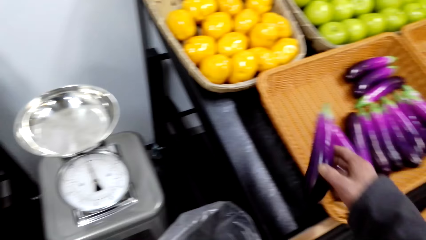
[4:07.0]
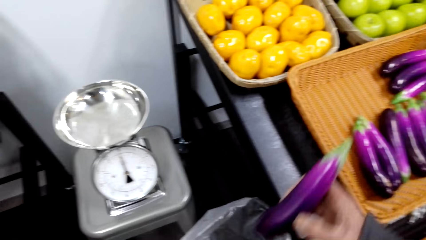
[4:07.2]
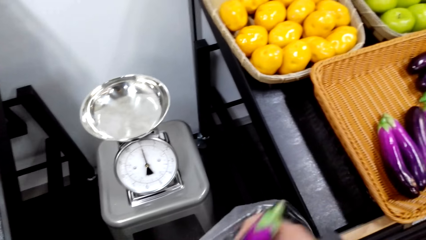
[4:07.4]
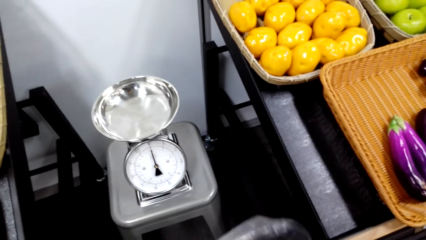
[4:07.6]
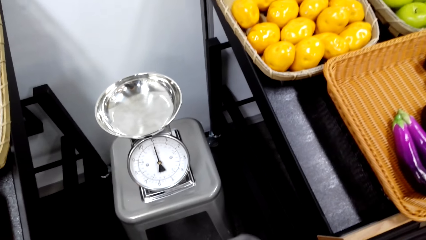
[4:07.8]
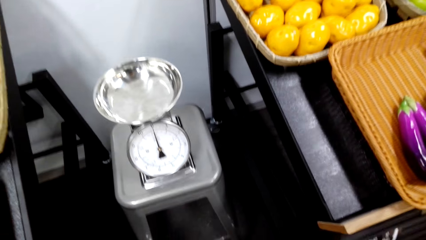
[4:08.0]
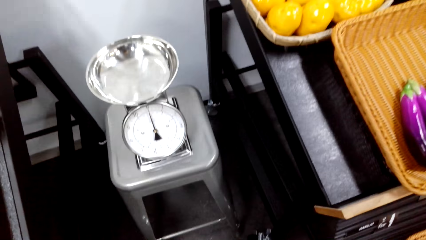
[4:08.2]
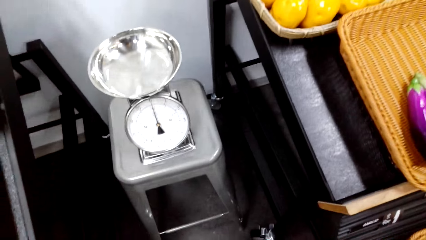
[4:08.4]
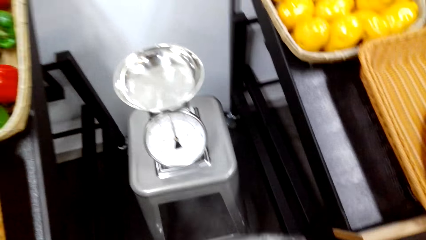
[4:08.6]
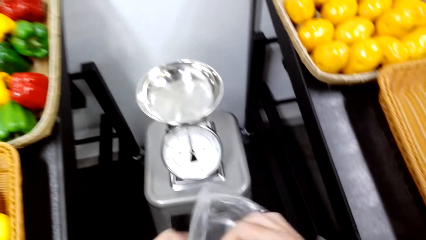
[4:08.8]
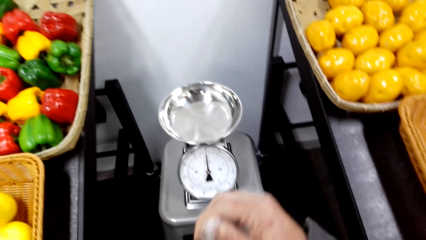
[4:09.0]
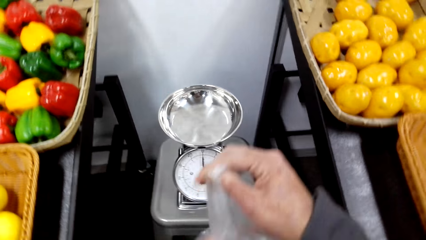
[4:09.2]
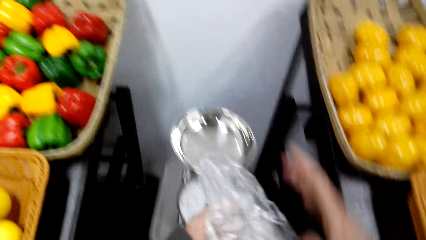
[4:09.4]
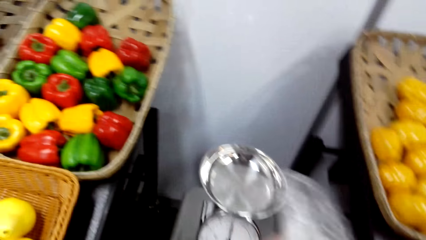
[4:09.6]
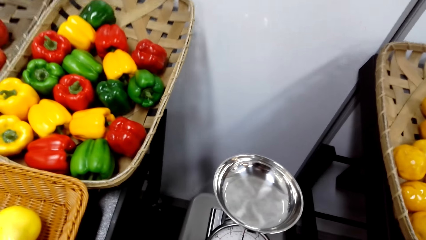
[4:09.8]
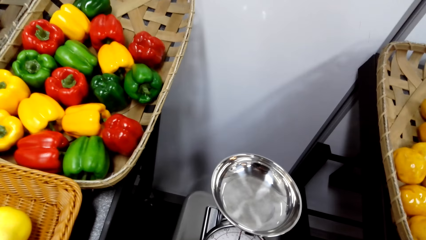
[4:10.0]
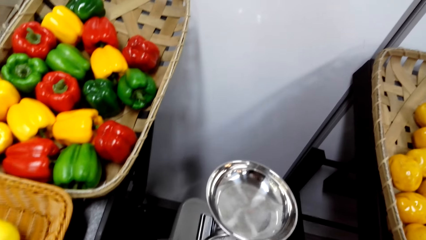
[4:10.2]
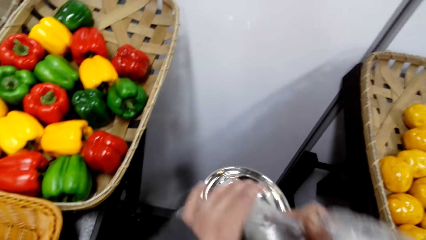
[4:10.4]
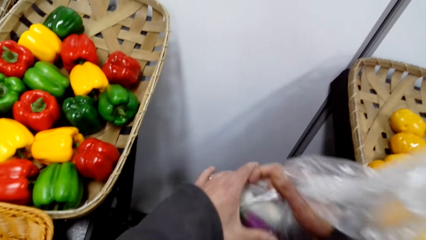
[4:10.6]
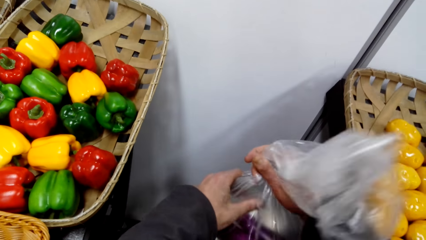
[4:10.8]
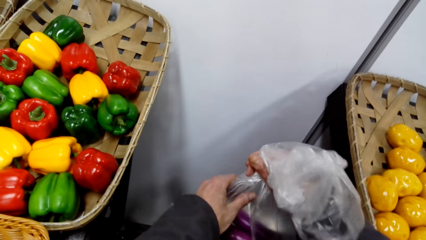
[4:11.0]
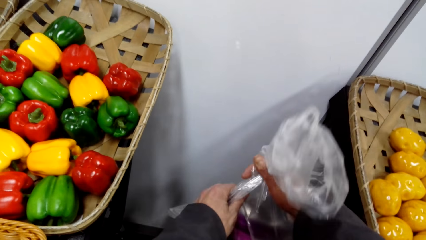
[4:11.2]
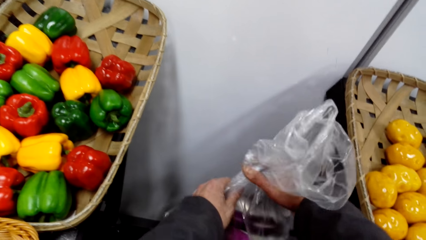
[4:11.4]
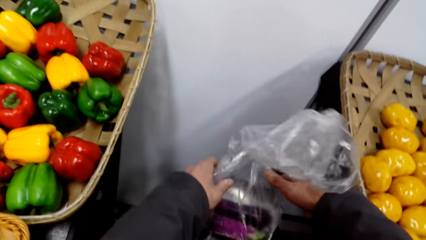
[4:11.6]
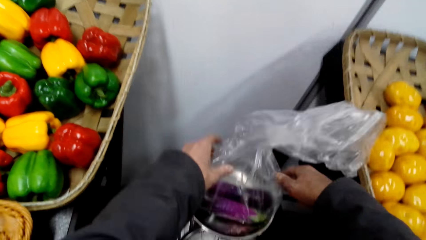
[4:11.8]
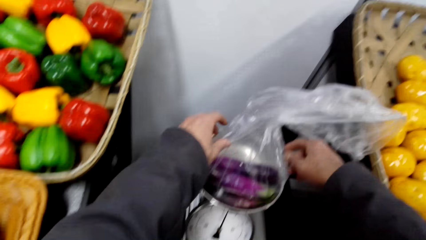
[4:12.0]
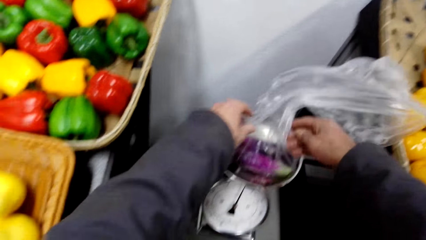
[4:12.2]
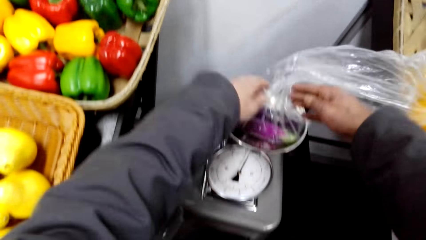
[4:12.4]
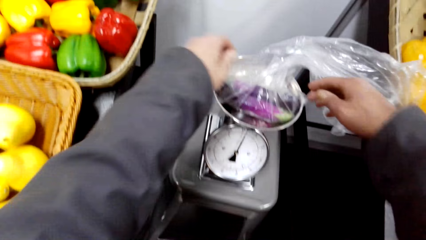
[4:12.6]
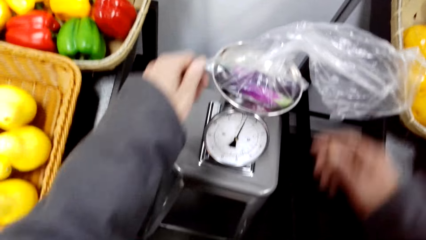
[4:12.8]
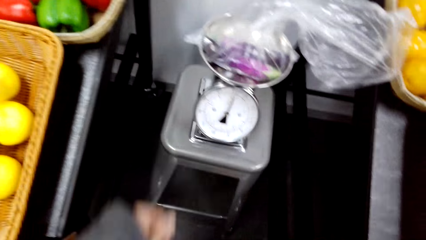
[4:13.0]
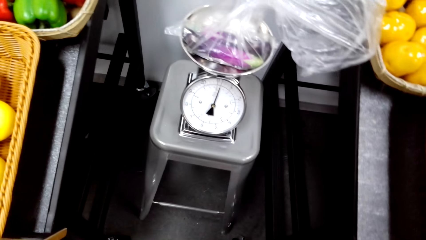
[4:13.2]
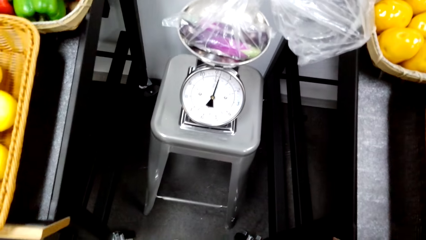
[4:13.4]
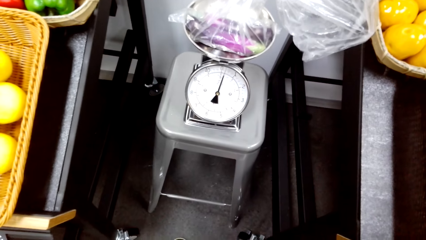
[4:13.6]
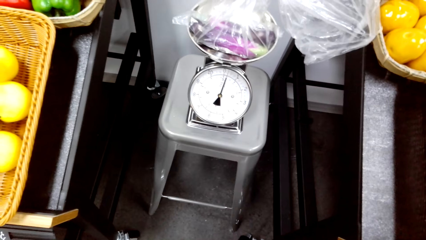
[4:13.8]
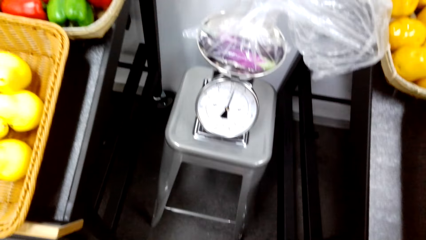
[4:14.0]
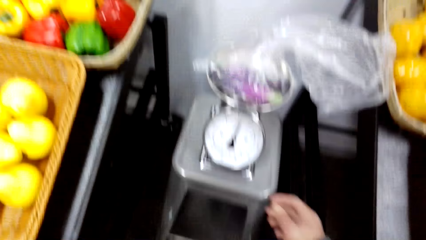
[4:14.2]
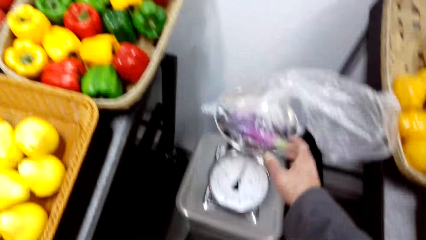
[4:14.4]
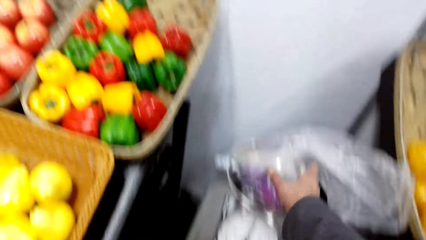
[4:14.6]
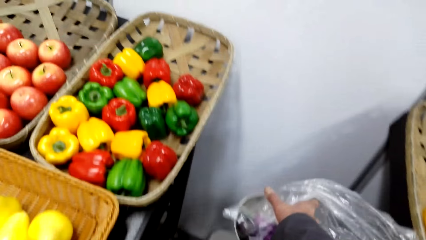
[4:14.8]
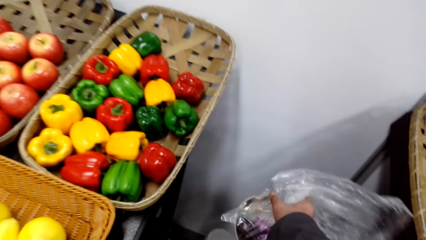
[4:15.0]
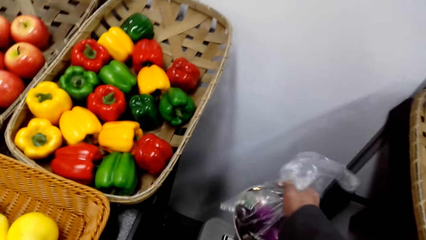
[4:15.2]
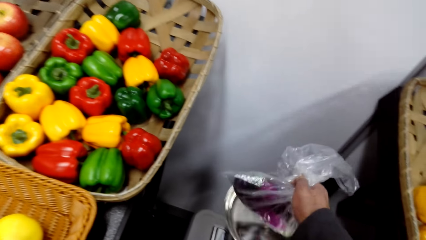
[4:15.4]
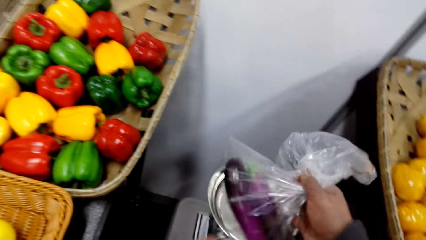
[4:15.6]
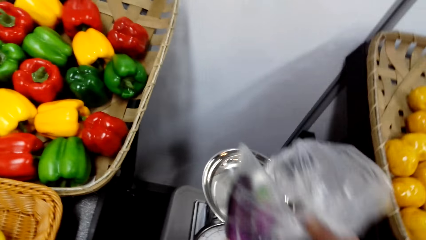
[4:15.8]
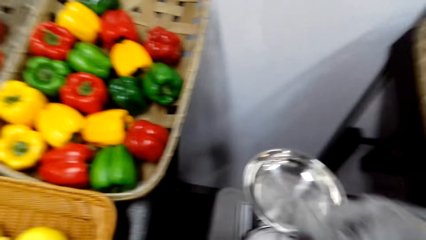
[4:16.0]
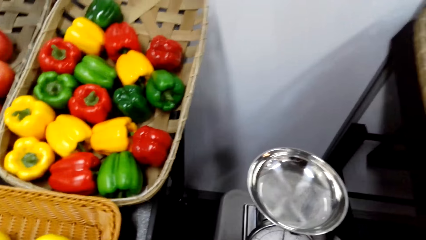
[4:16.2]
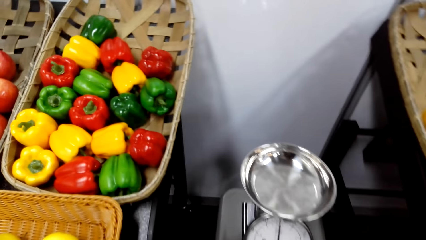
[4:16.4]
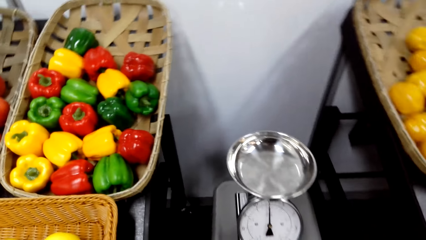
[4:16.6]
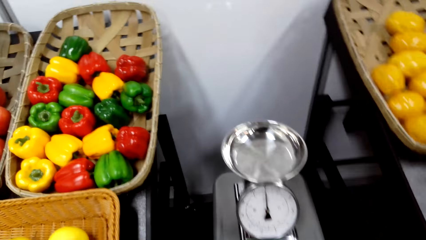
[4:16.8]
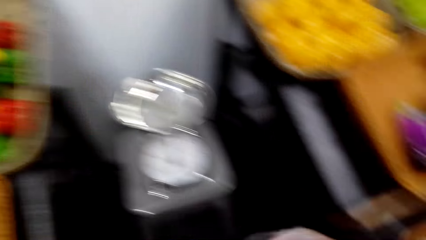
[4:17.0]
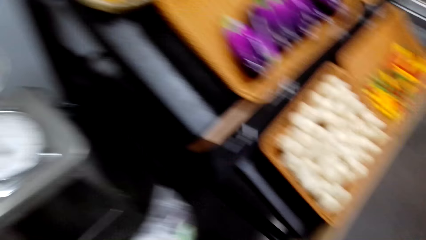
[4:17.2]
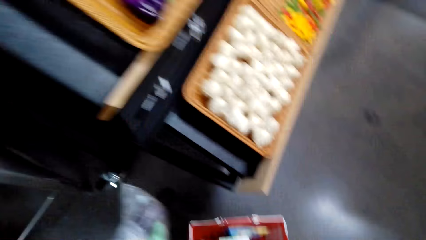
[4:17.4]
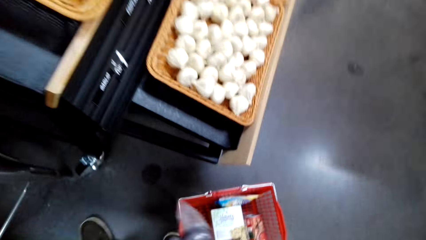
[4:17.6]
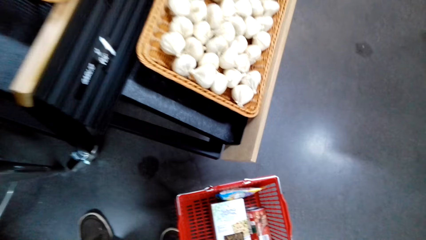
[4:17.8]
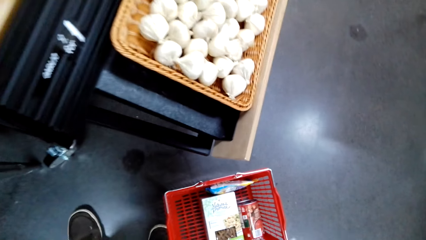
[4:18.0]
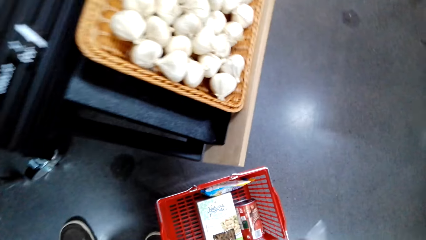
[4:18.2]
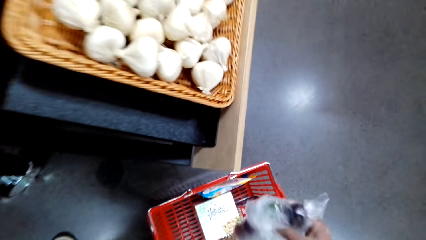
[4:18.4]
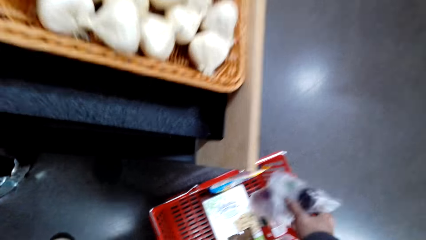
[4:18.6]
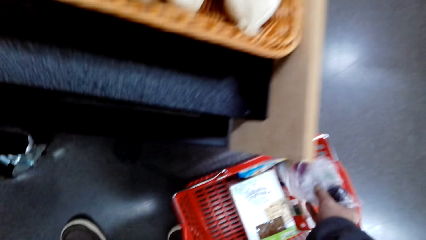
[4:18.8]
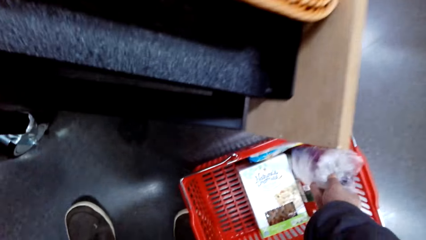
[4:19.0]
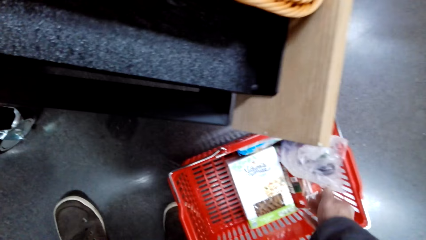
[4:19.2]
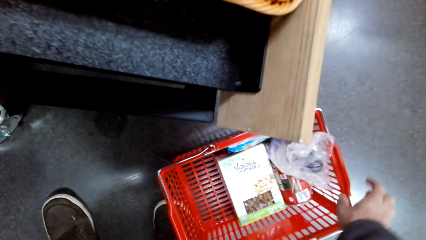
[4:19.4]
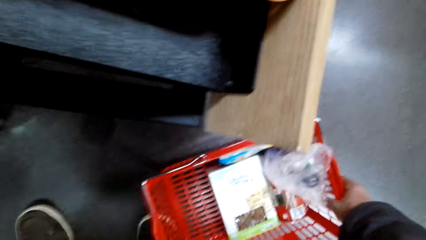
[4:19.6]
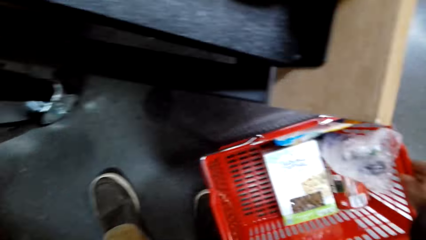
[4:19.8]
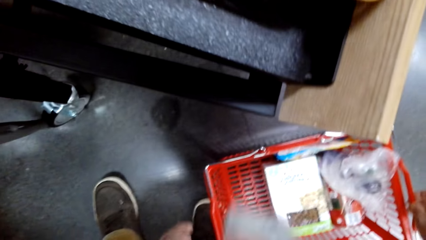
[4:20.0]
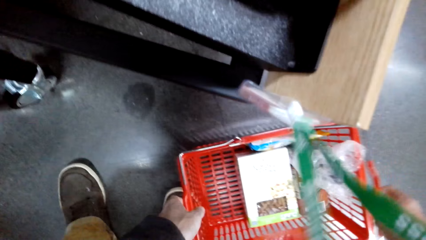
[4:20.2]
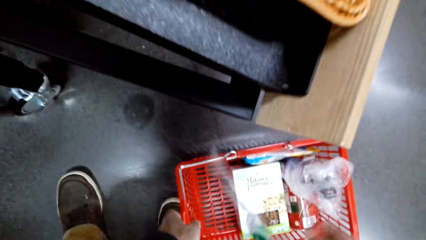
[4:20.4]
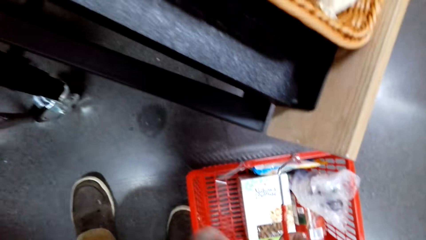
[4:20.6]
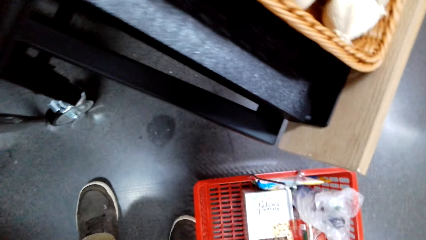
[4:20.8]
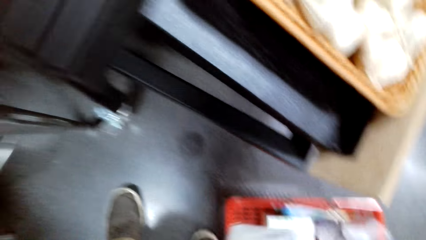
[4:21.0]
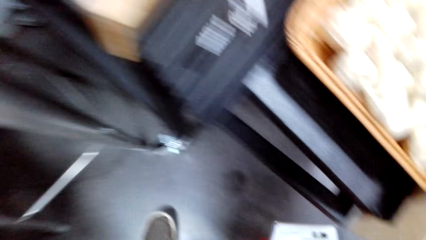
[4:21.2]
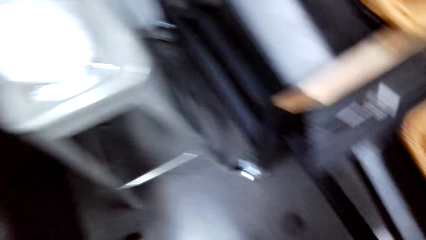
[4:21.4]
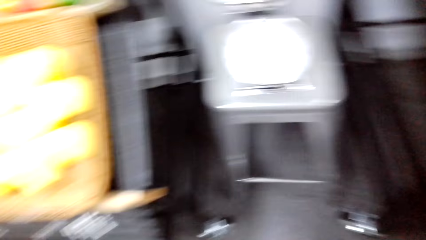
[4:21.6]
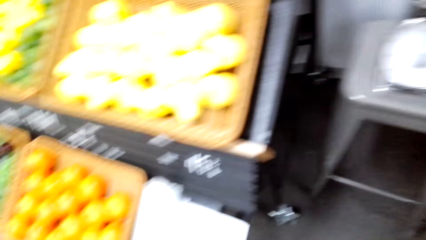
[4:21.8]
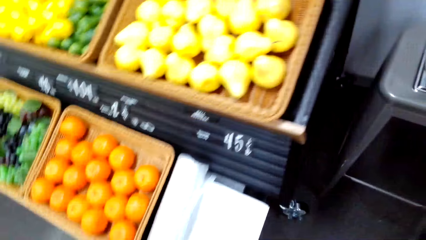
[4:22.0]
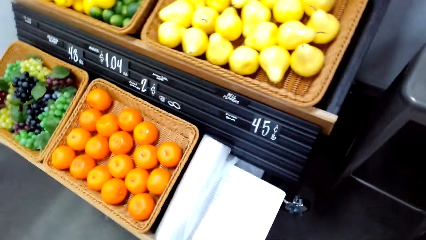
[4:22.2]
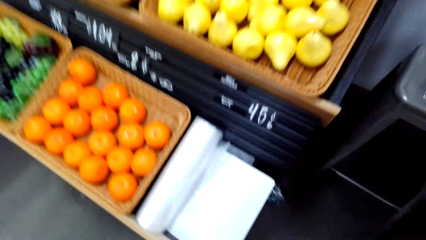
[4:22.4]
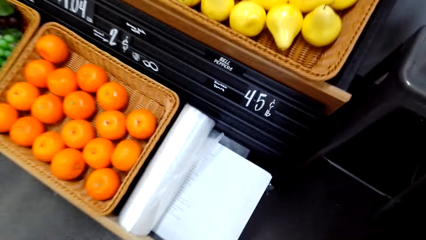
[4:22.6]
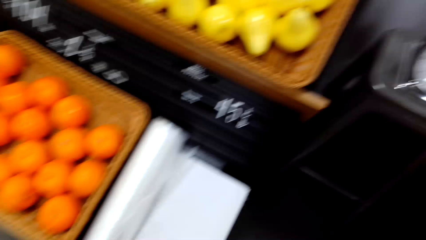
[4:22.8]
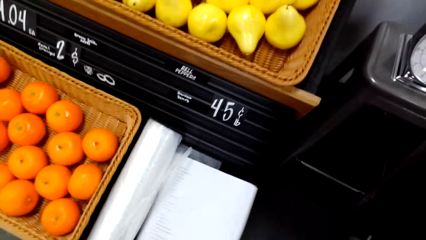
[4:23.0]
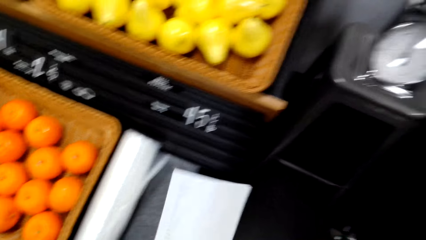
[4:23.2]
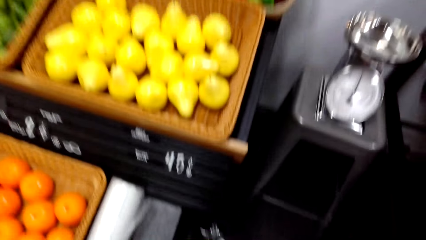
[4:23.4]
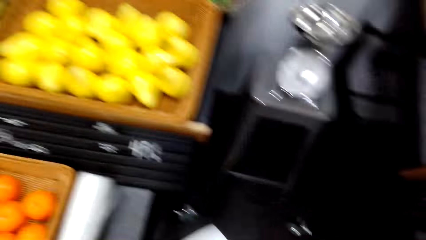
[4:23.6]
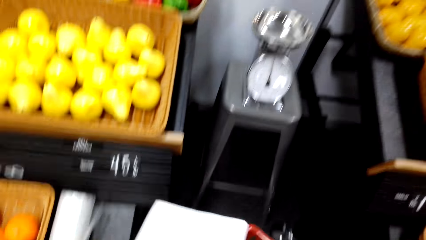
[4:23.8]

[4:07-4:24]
The camera wearer picks the eggplant in the basket. They put the eggplant in the paper bag. They turn around. They put the paper bag on the weighing scale. They remove the paper bag on the weighing scale. They turn around. They put the paper bag on the shopping bag. They pick a shopping carrier off the ground. They turn around.
